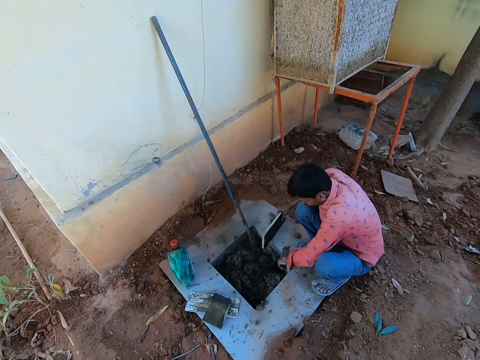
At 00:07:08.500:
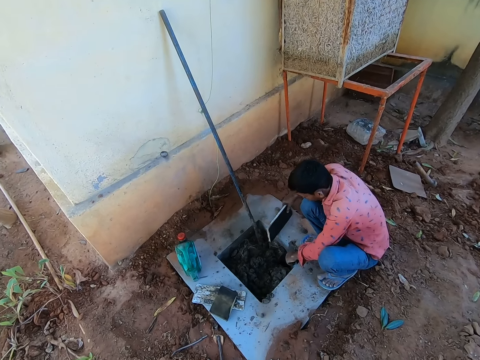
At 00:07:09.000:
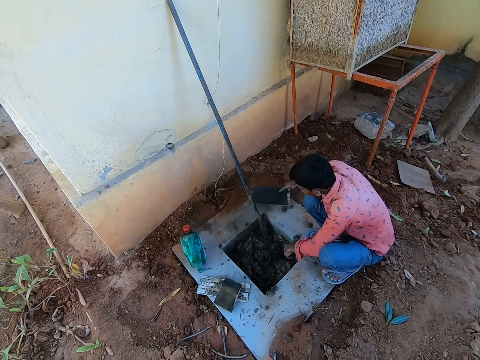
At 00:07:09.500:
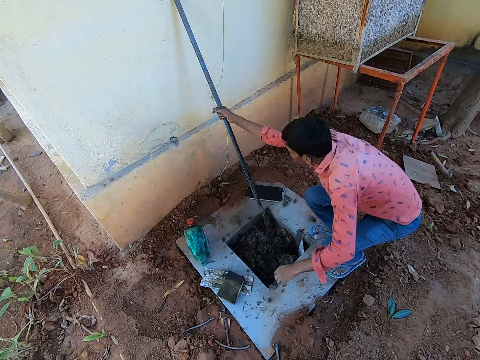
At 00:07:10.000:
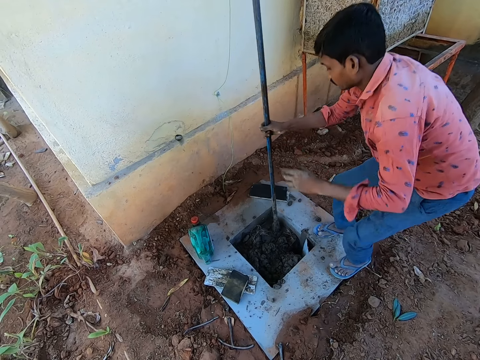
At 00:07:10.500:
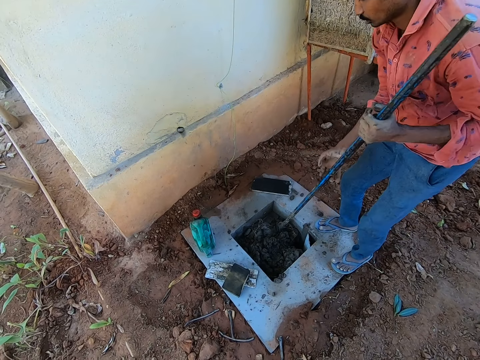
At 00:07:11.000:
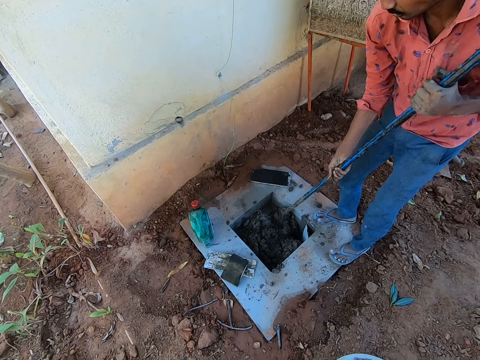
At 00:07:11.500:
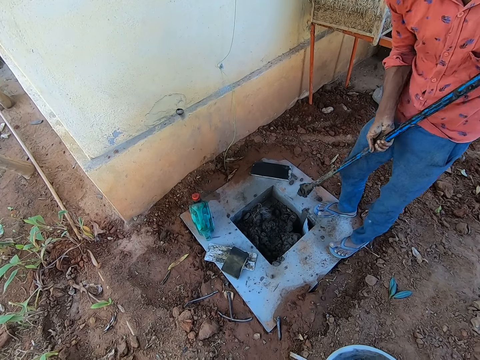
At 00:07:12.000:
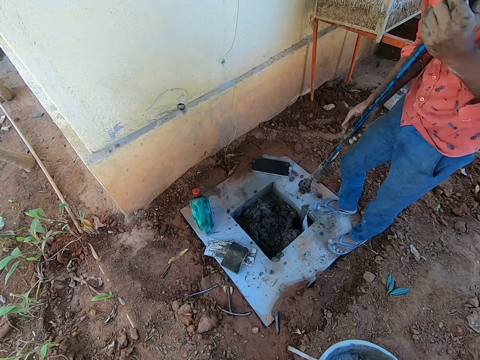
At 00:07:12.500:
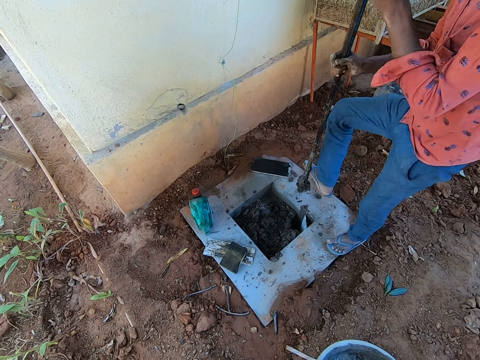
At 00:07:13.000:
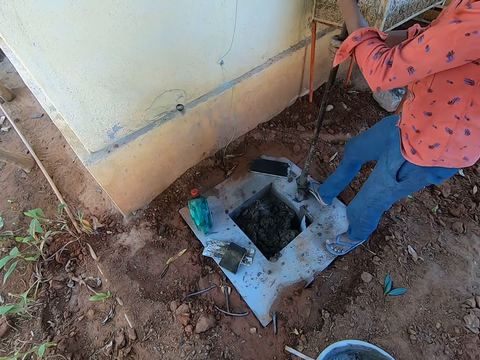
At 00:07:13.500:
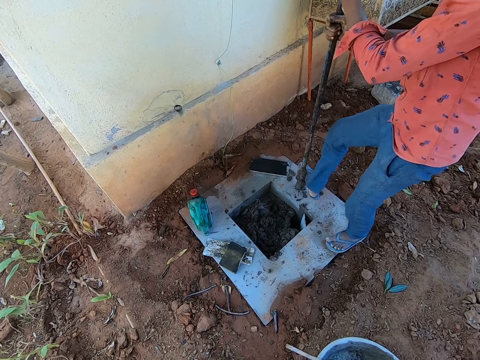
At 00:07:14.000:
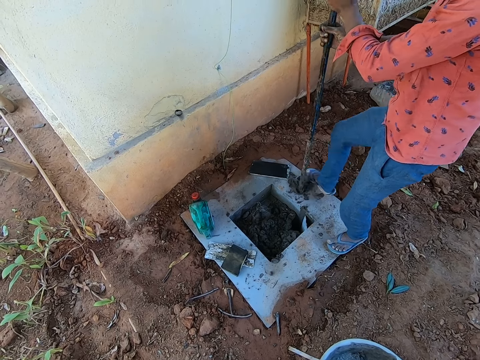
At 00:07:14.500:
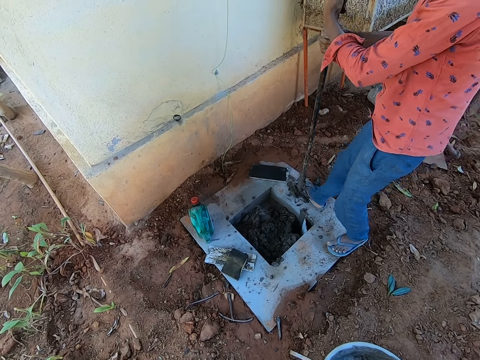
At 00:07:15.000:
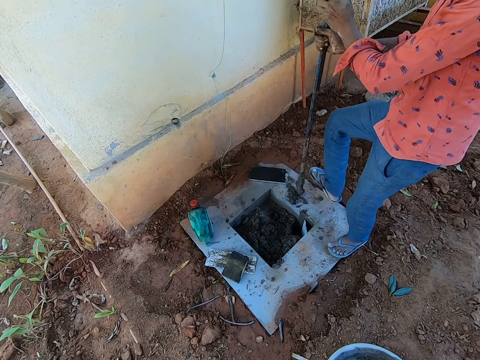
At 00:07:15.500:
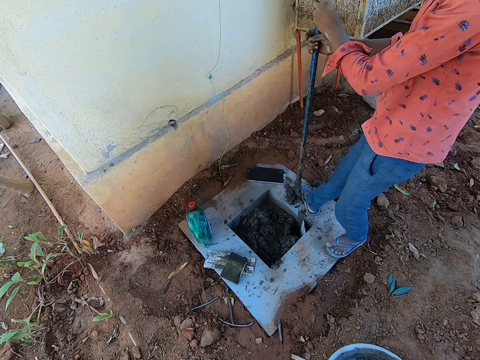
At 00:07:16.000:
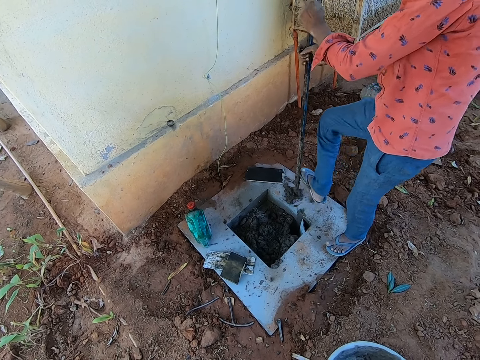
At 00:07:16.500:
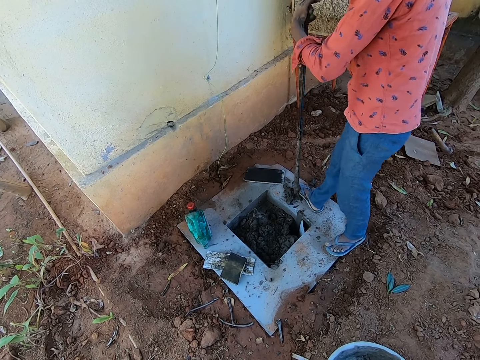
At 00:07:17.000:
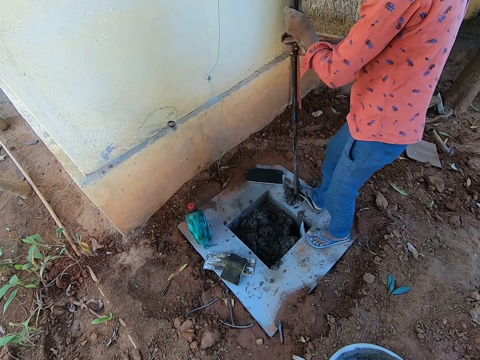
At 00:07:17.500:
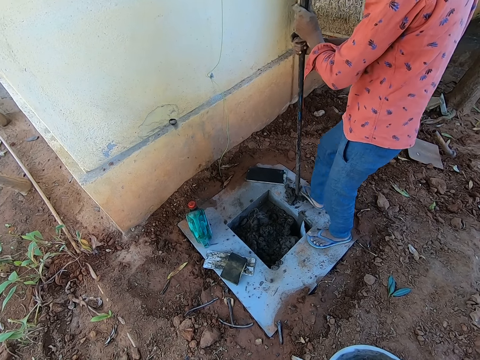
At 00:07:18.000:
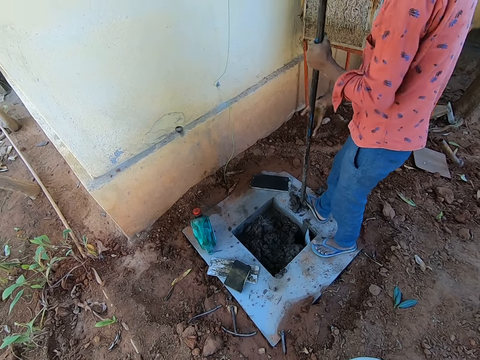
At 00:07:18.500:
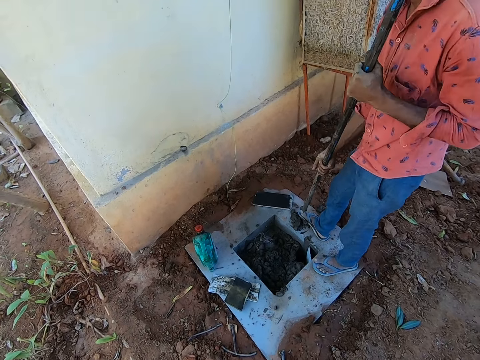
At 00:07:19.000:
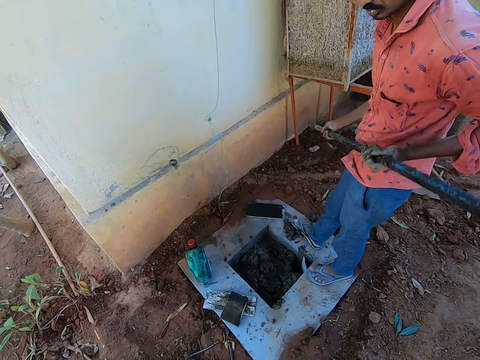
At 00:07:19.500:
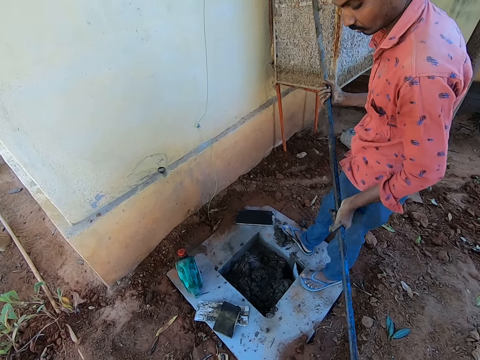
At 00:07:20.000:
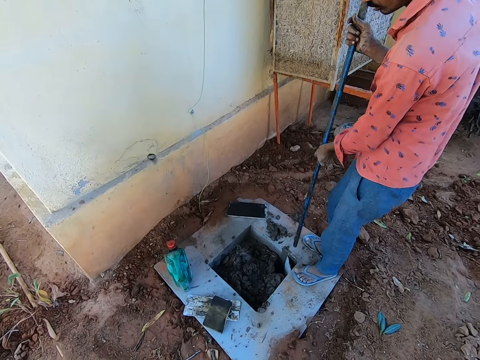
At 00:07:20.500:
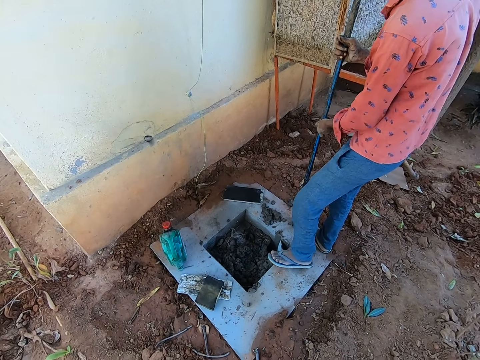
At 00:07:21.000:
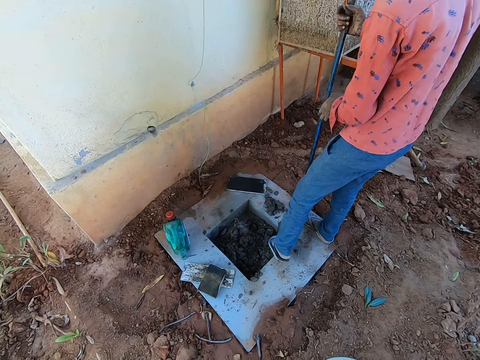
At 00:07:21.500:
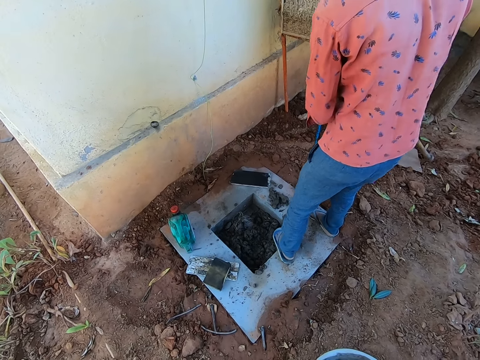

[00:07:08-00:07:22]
A man picks up a crowbar from the wall. He removes the crowbar from the mortar. He removes mortar from the crowbar with his leg. He turns the crowbar.

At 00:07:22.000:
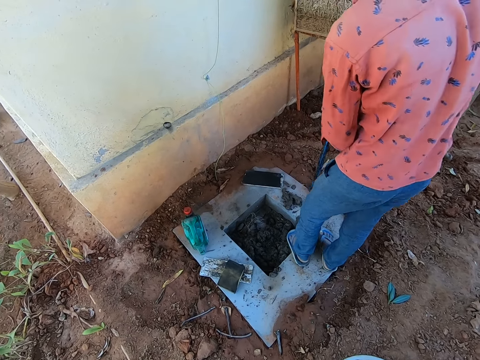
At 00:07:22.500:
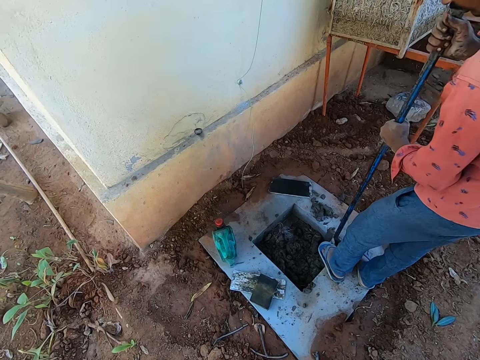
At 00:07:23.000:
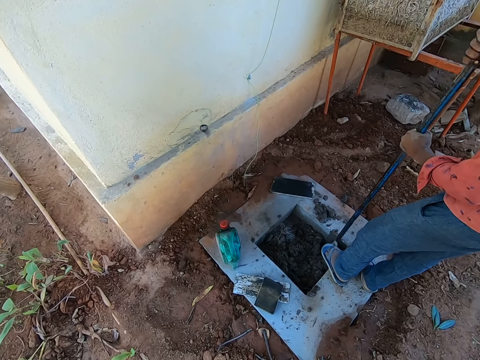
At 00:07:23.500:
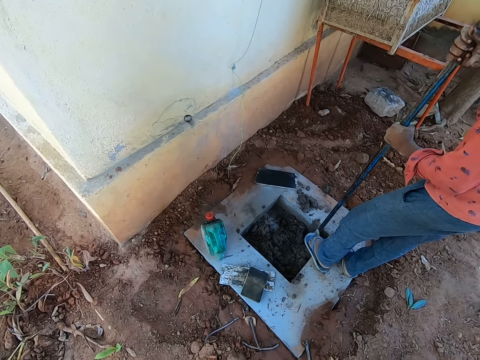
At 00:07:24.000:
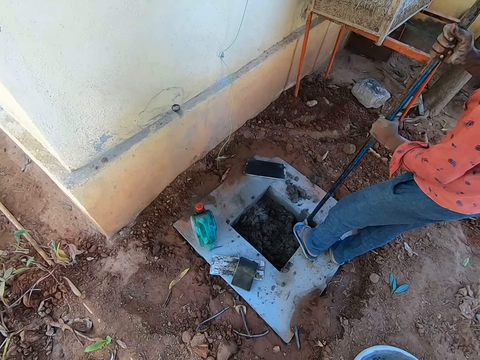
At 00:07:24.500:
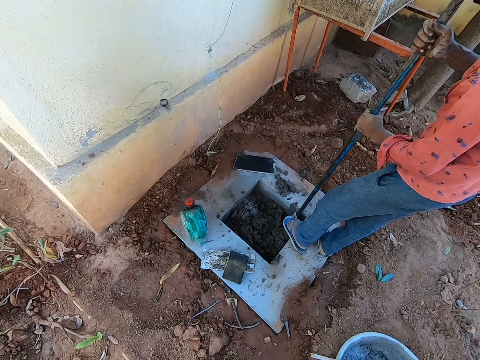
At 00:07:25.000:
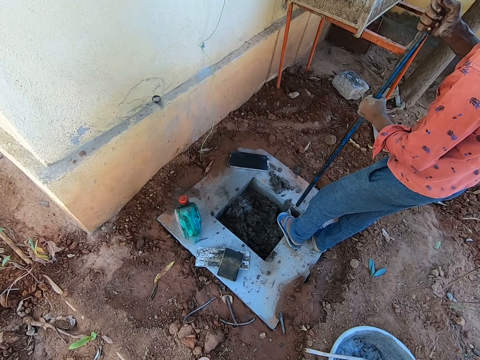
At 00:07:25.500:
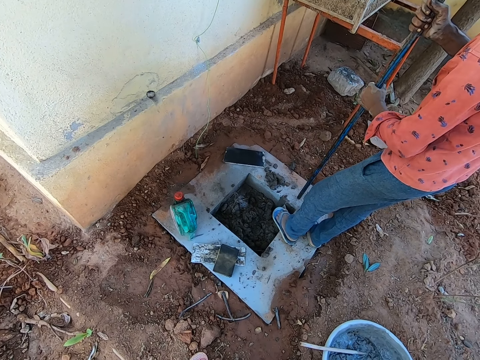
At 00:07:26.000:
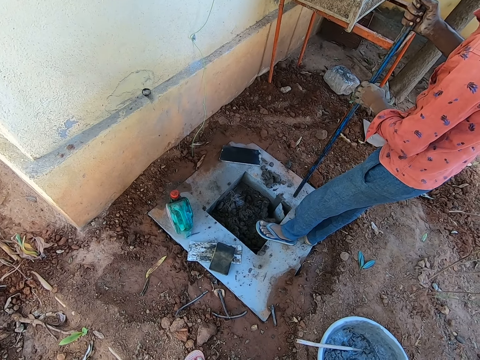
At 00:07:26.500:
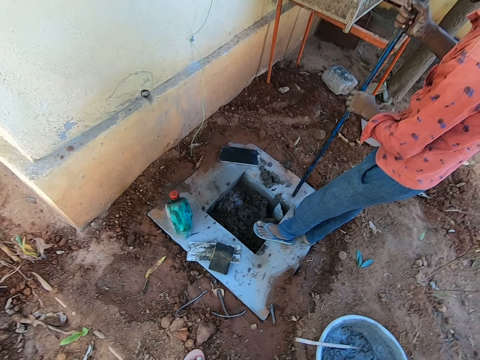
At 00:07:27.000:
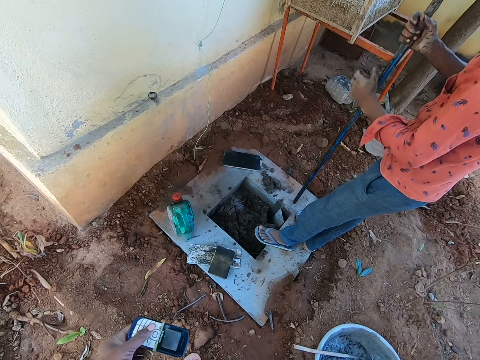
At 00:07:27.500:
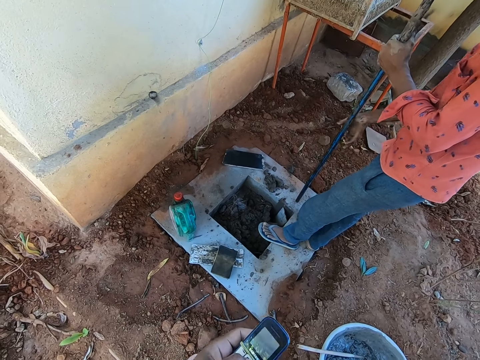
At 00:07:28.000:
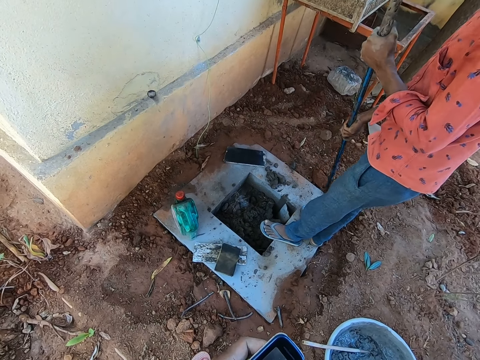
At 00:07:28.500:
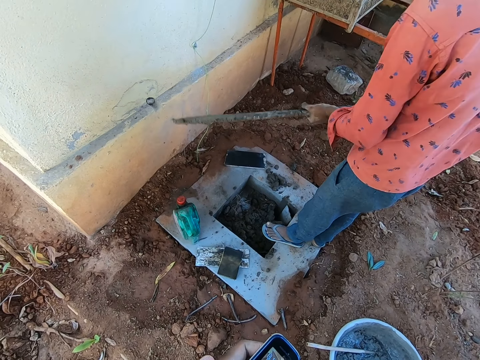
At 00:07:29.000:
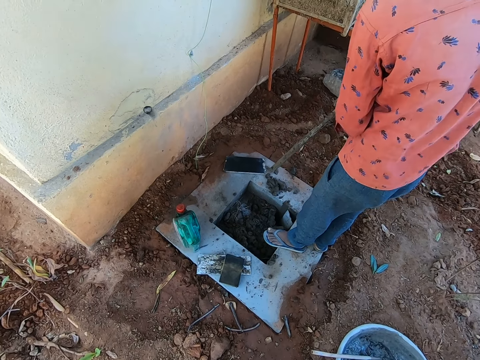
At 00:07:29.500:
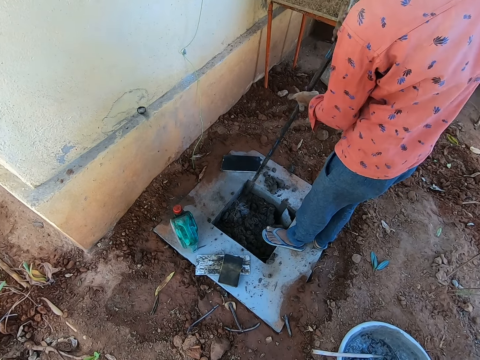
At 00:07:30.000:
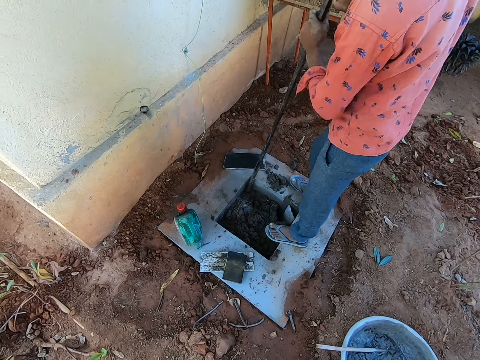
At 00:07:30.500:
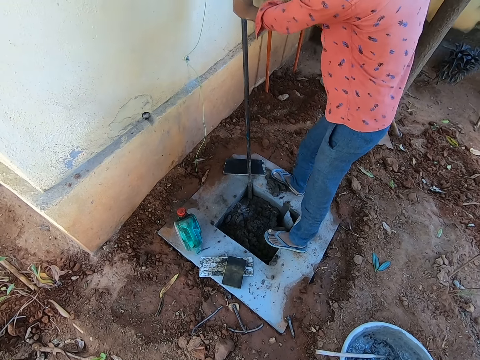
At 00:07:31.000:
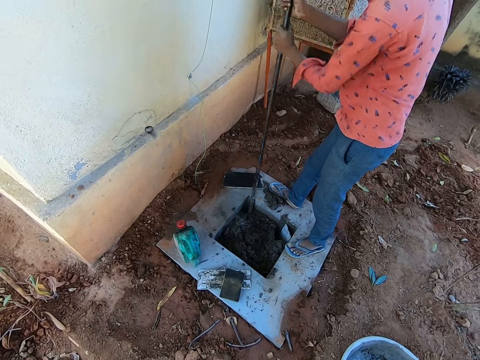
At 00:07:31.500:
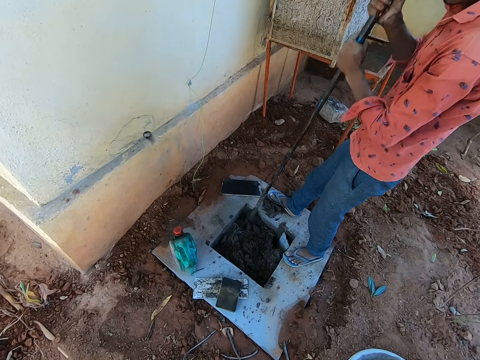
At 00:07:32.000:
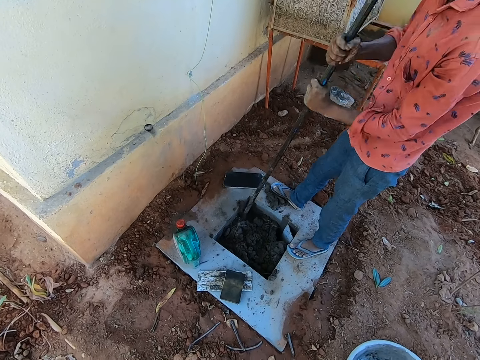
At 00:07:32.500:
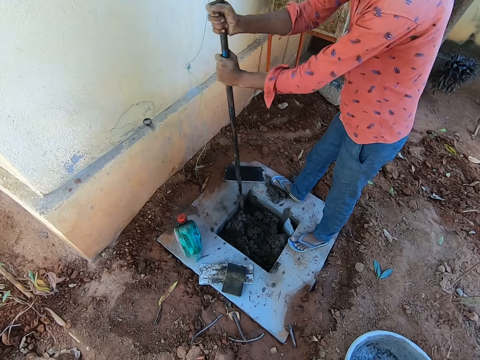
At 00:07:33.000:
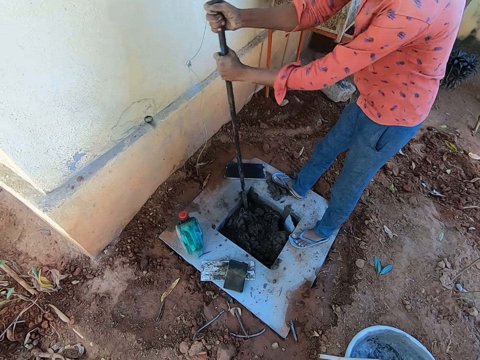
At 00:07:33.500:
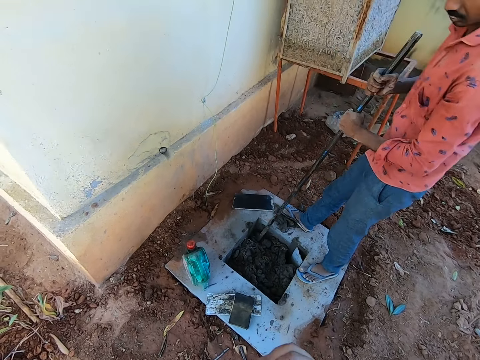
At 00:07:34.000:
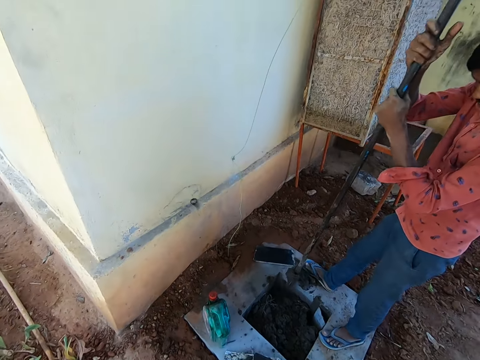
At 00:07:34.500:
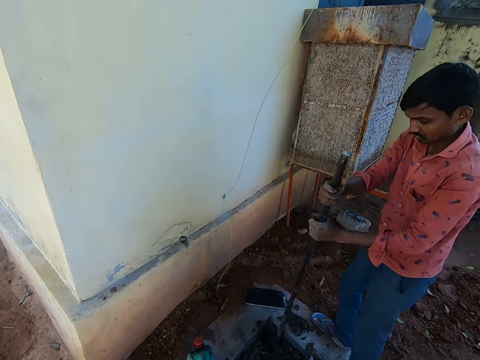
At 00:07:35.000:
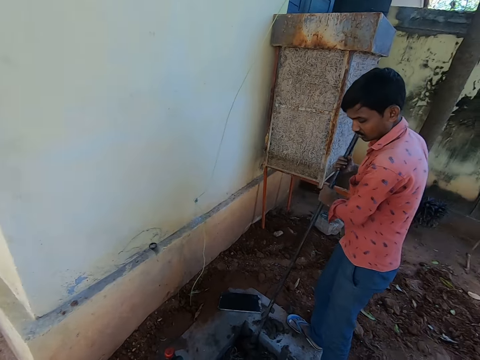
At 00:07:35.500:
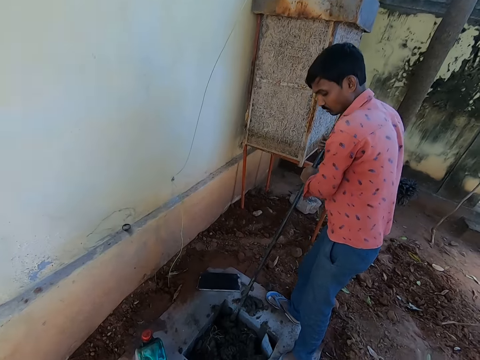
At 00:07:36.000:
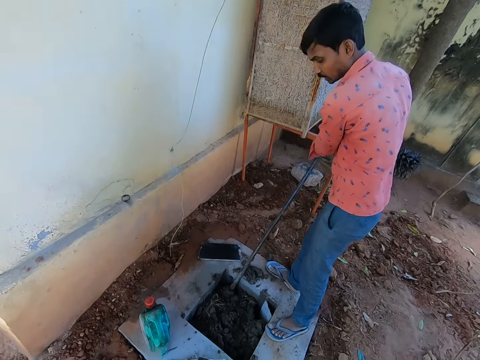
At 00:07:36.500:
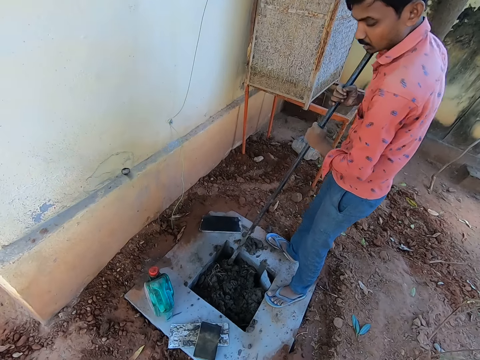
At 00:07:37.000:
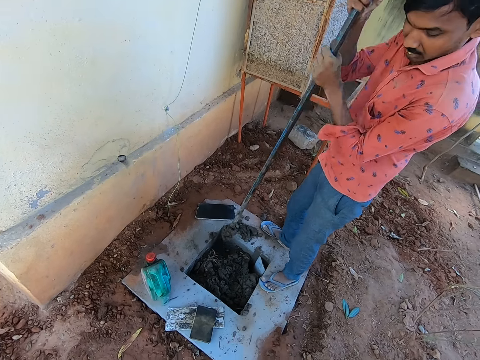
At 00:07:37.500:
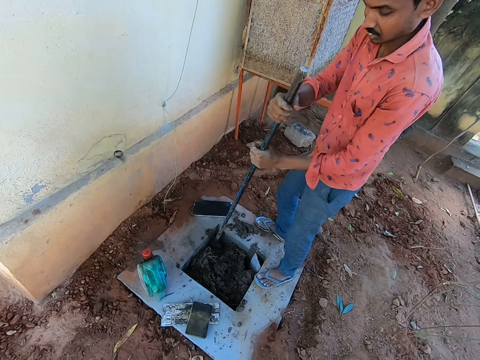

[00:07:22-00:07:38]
The camera wearer converses with a man. They move a phone. They operate the phone. The man moves the crowbar in the mortar. The camera wearer looks around.
